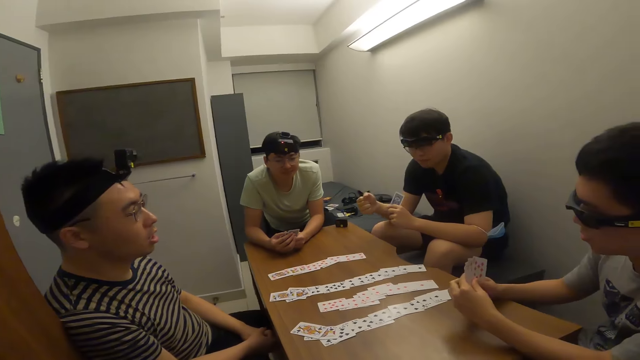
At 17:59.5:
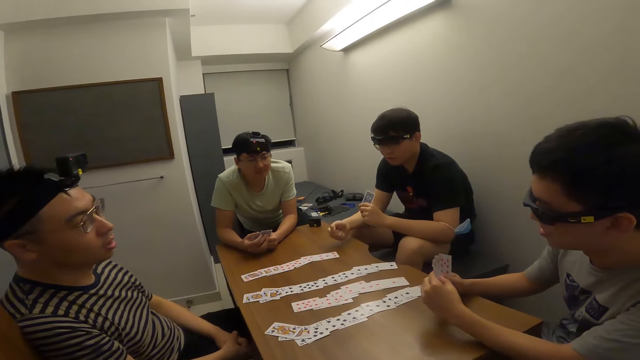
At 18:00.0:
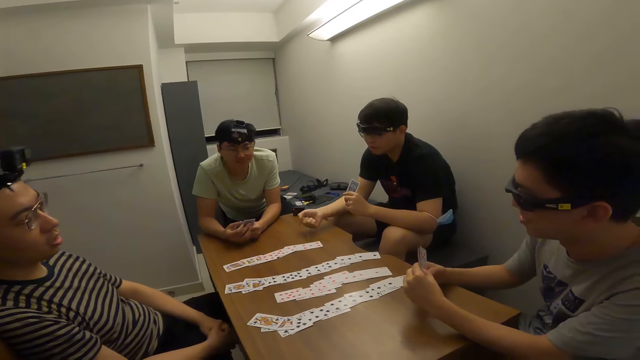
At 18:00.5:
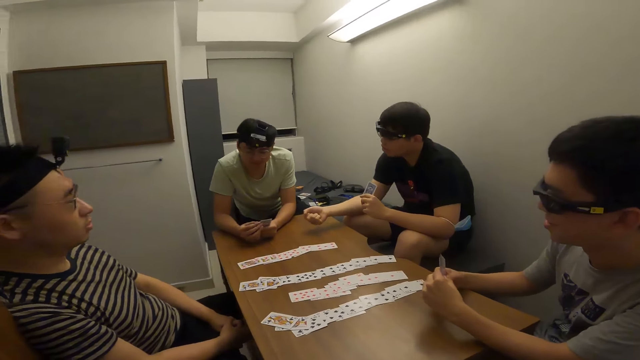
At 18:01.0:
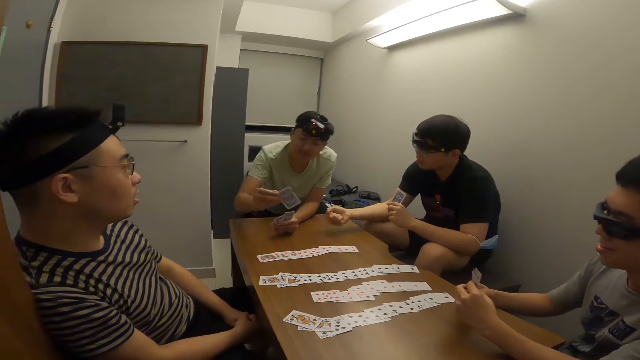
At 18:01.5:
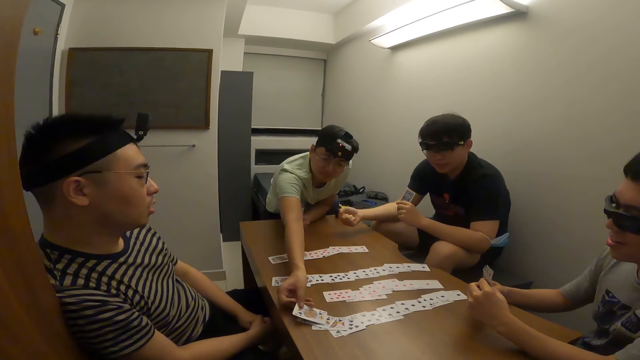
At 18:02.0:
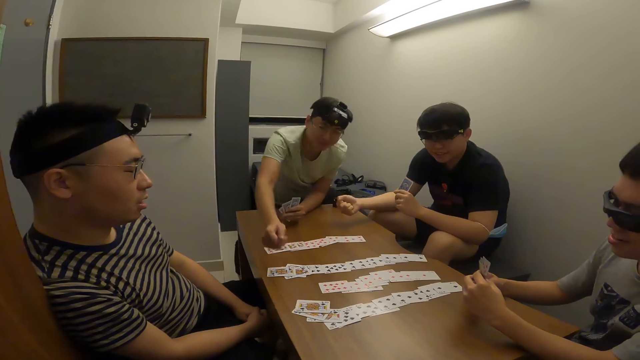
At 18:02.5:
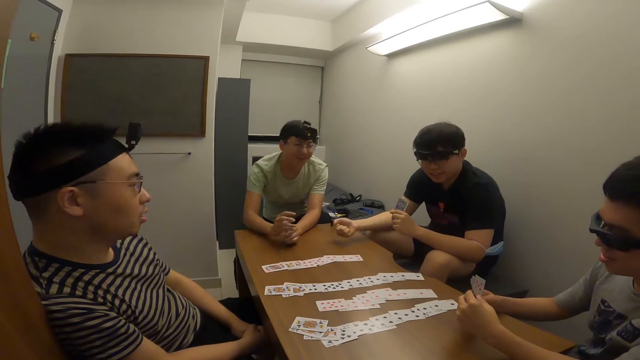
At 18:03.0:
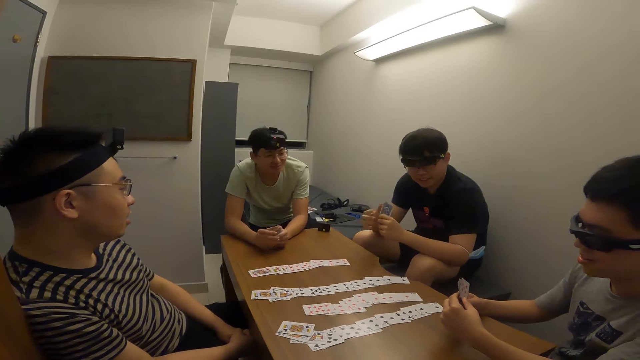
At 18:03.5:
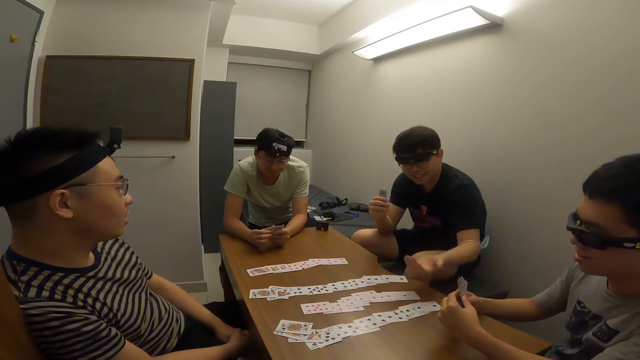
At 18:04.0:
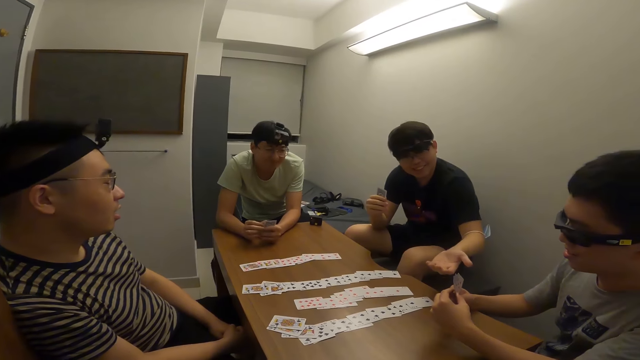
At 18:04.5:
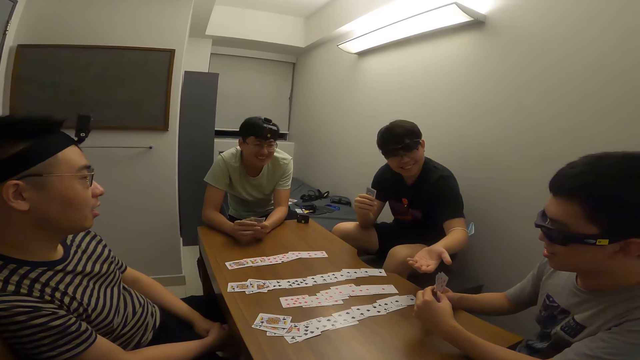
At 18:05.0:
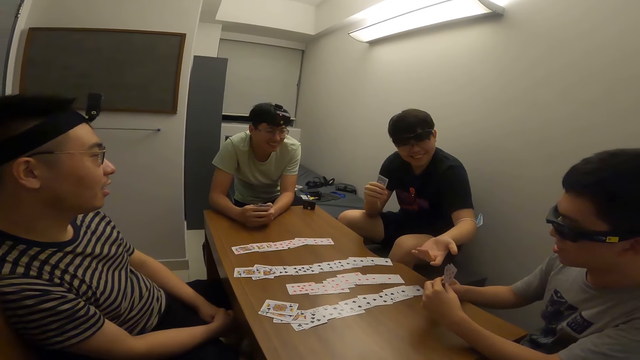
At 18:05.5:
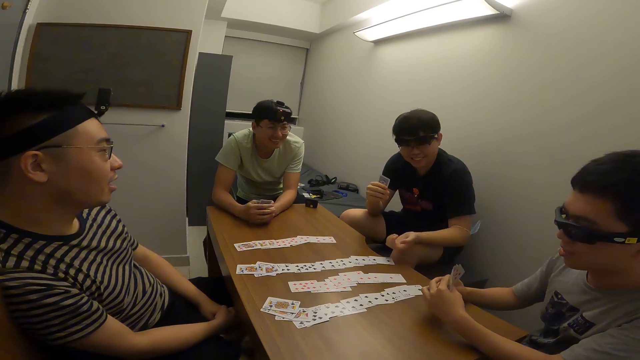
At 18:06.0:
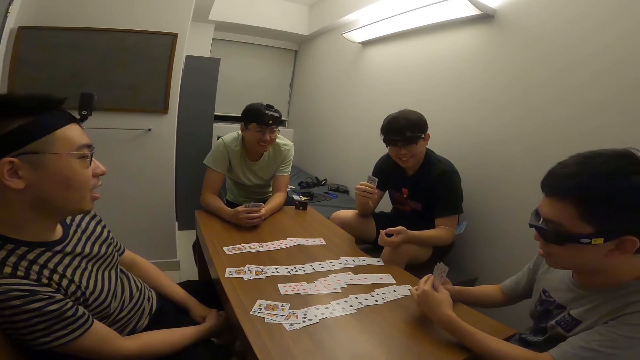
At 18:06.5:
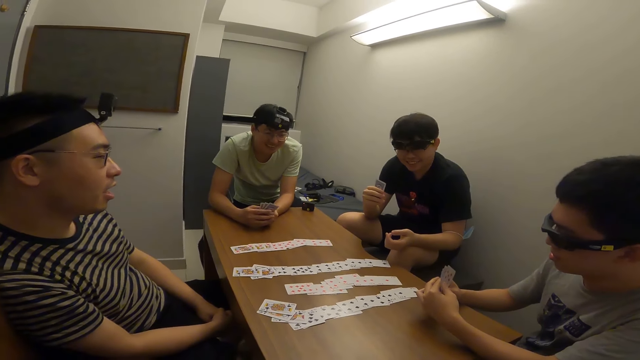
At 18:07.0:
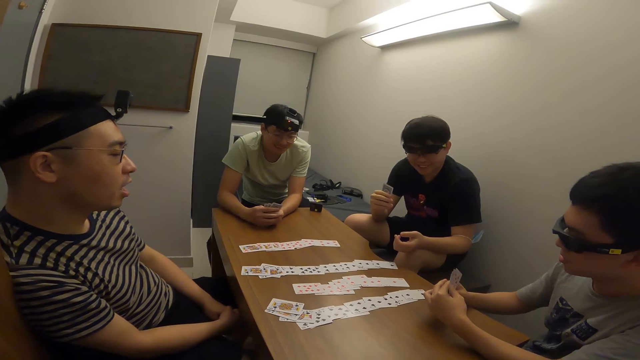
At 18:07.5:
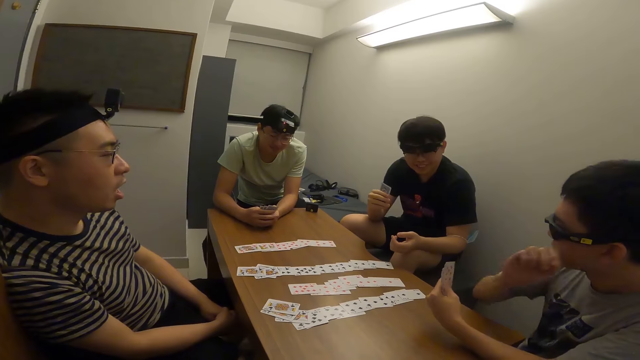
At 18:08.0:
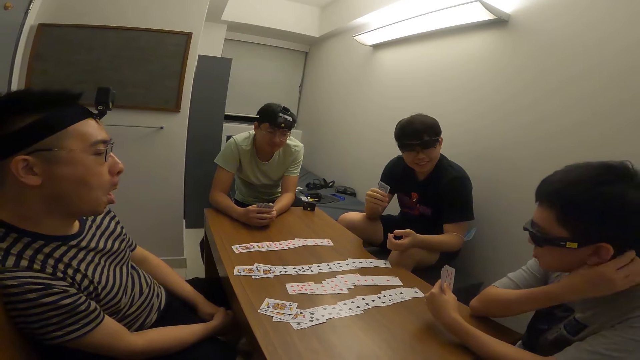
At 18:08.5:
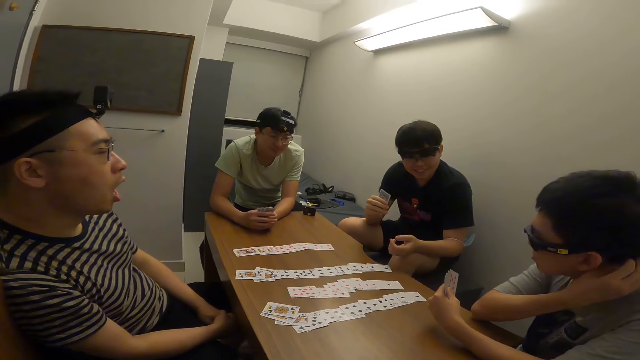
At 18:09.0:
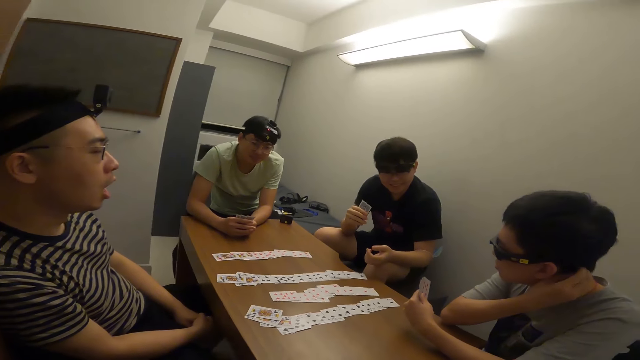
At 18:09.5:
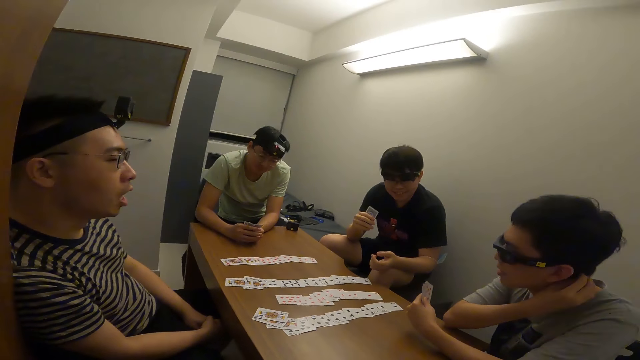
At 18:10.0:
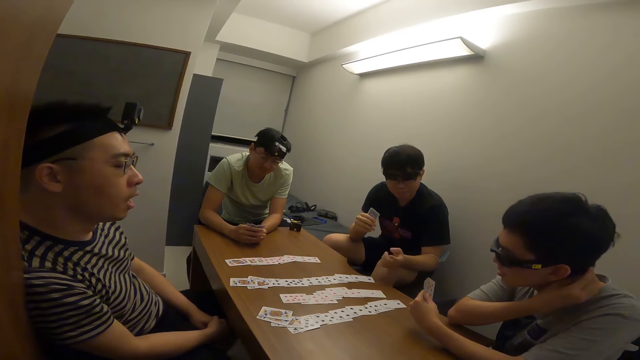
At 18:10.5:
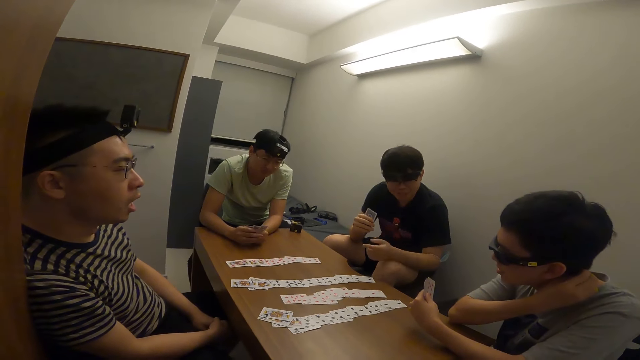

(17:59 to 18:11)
A person places a card on the table. Another person makes a gesture.

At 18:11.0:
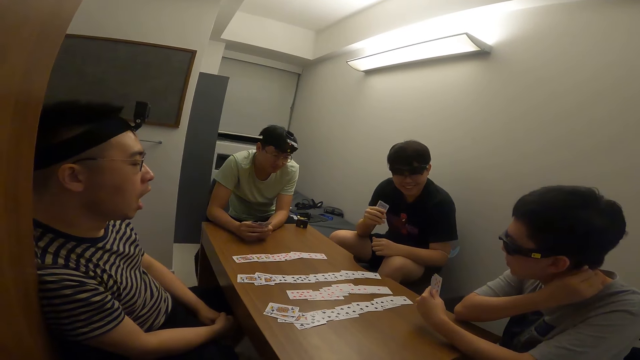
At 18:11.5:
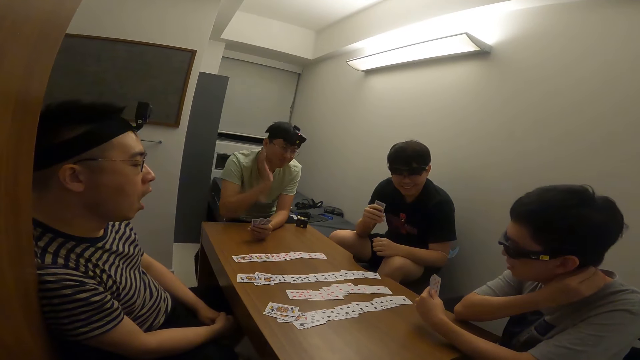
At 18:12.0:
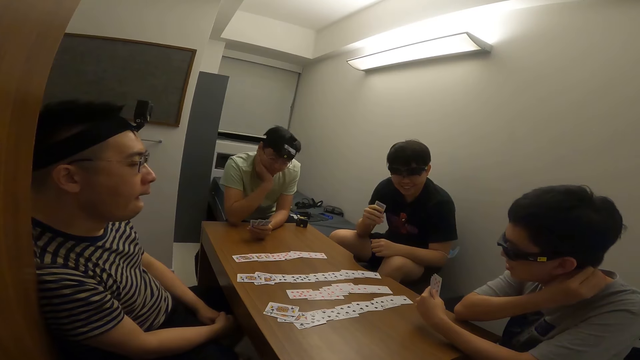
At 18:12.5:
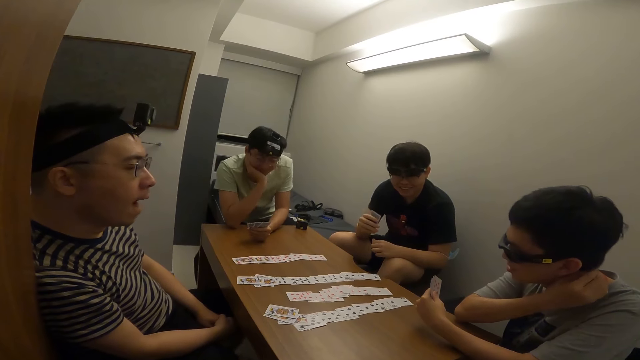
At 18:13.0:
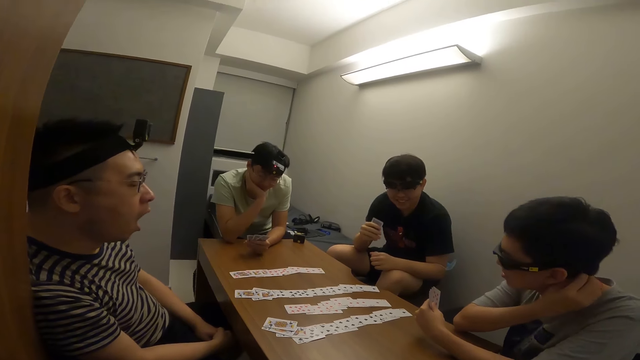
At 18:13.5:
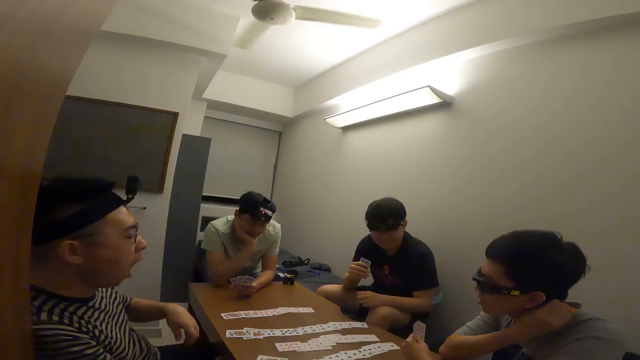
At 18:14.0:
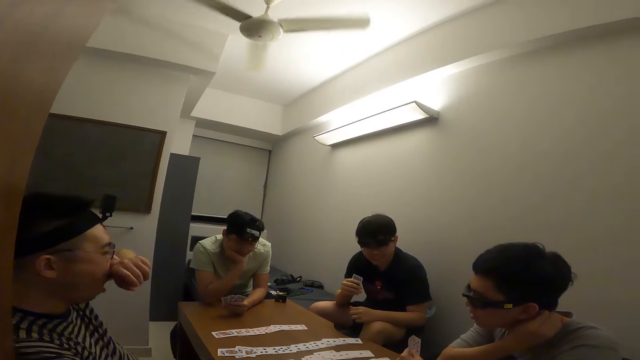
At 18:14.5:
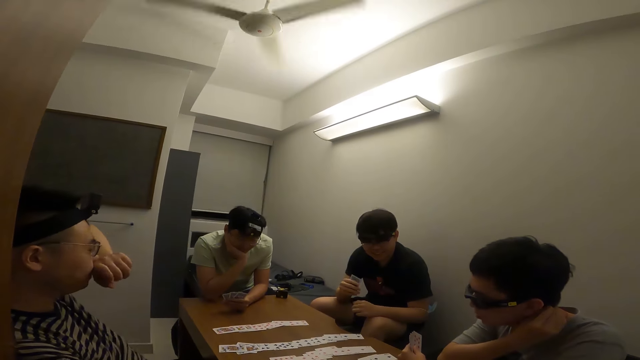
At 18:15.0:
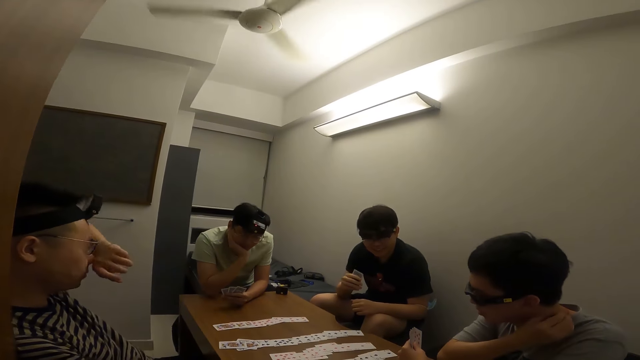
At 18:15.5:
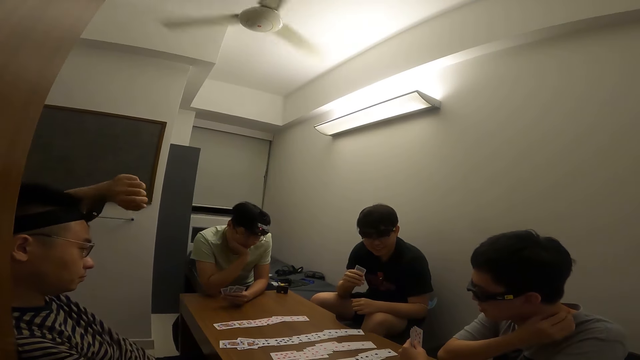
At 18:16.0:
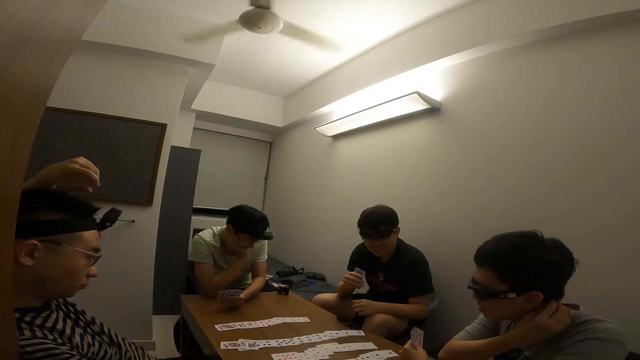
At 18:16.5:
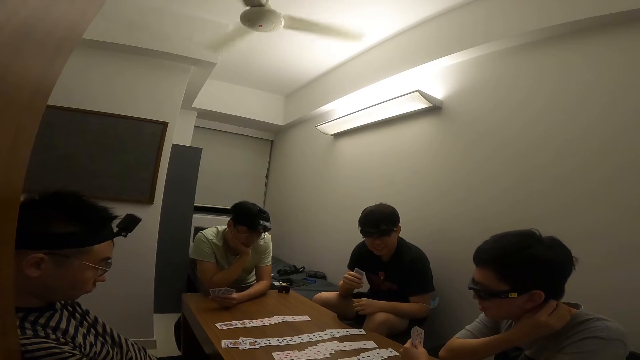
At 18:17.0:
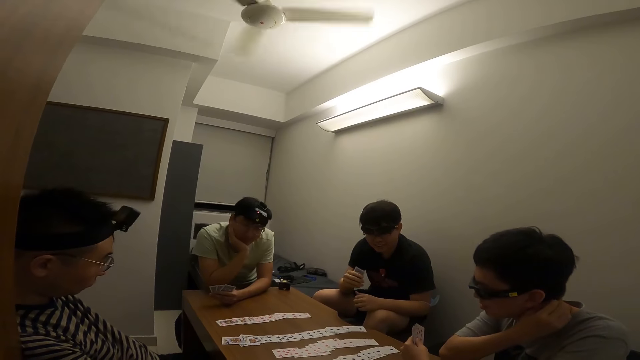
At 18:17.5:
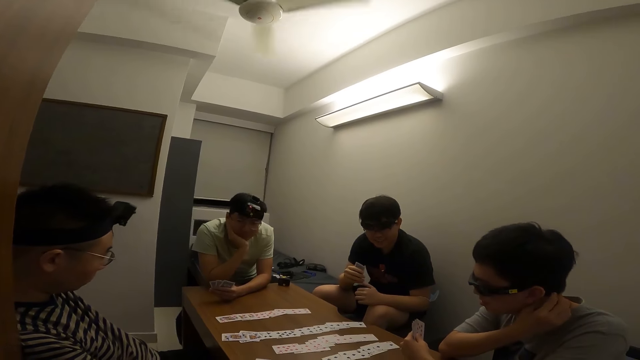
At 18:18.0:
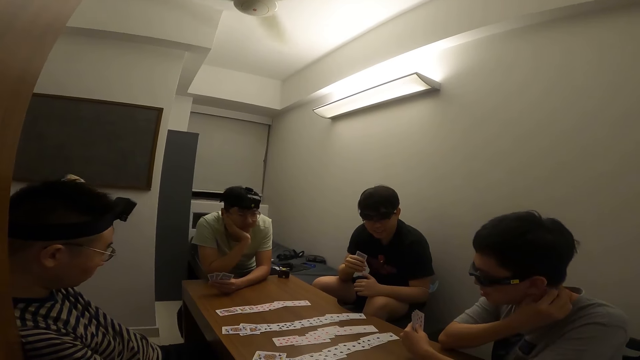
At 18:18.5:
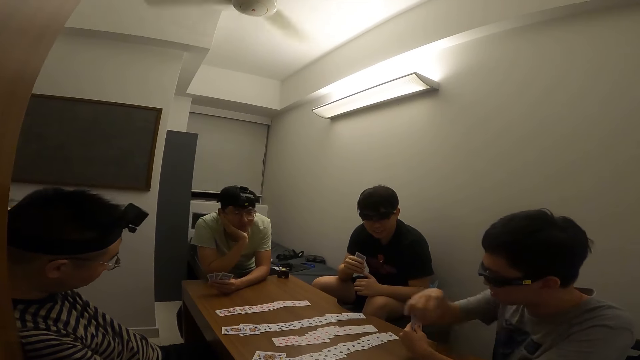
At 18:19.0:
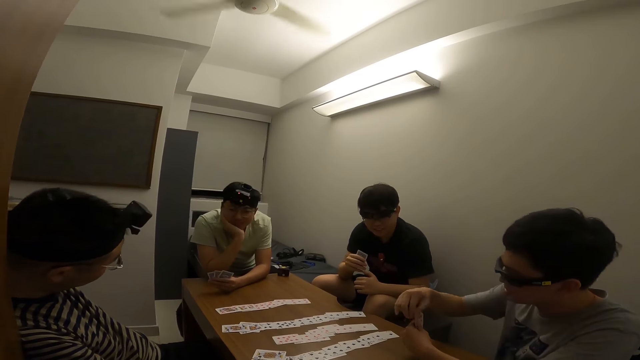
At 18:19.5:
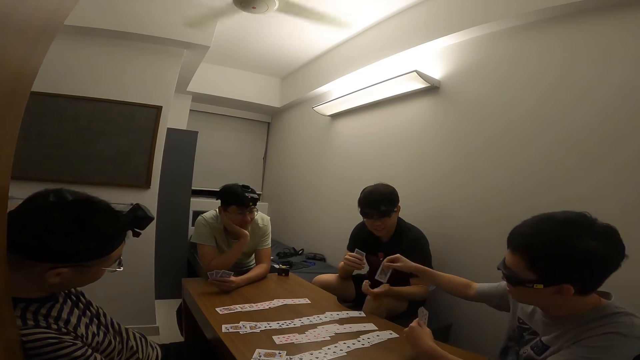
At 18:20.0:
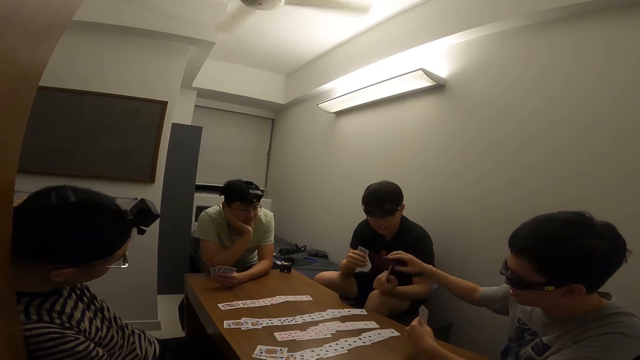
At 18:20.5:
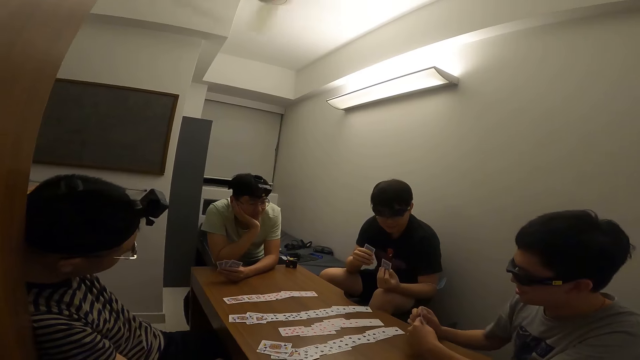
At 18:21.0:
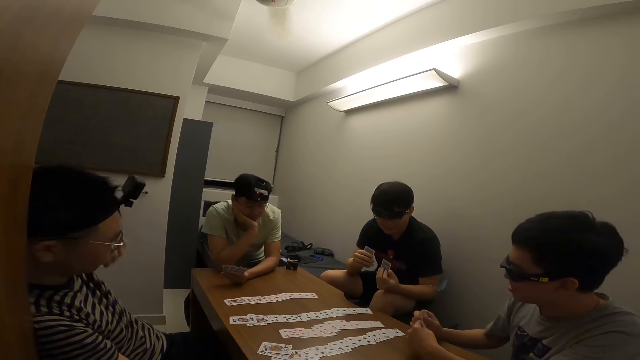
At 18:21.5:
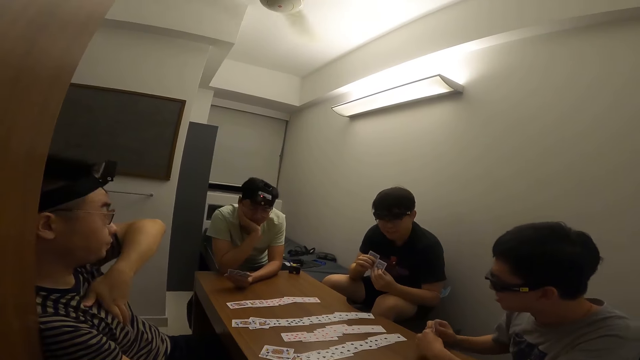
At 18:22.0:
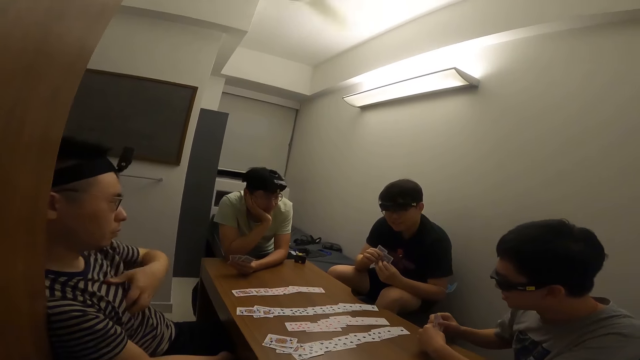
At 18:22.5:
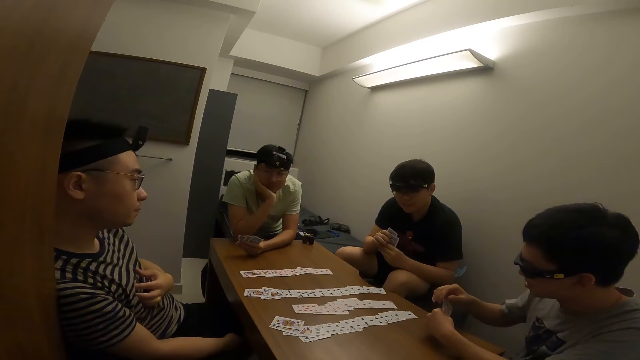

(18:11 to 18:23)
A man passes a card to another man with his right hand. The other man collects the card from the first man.
